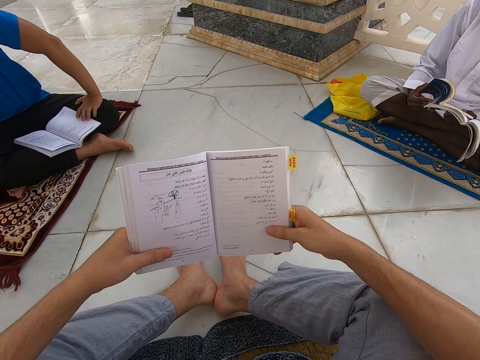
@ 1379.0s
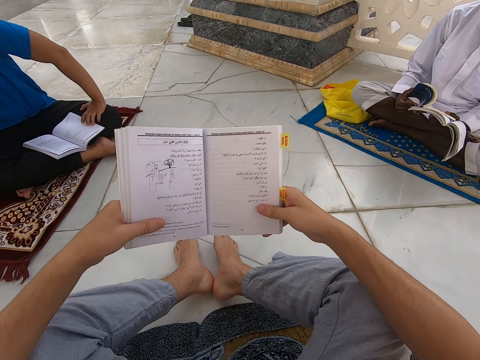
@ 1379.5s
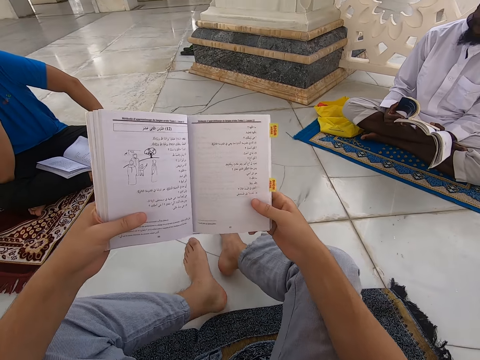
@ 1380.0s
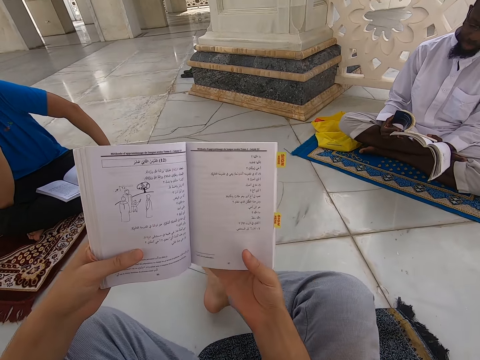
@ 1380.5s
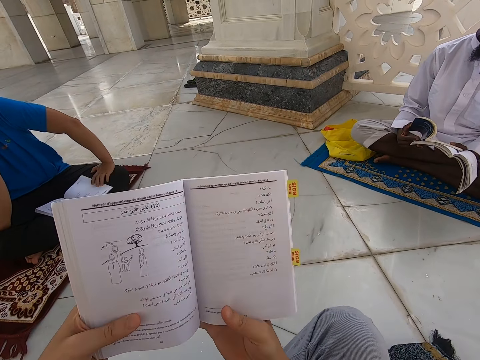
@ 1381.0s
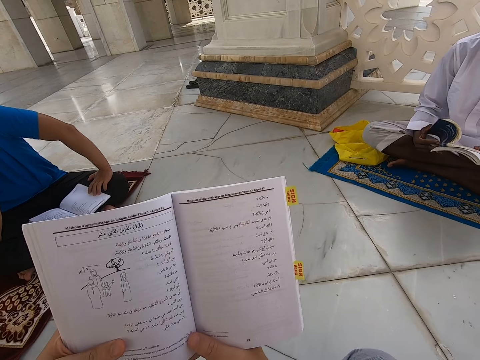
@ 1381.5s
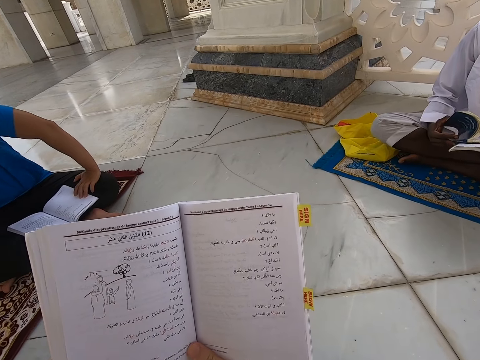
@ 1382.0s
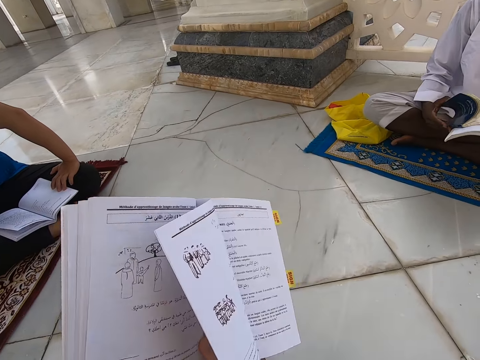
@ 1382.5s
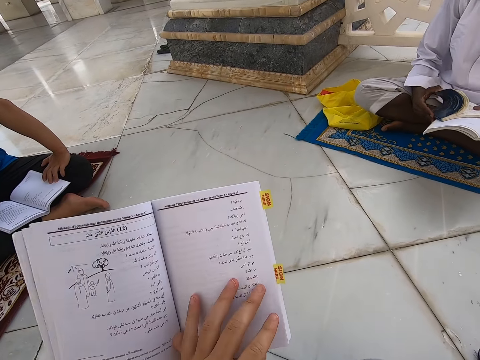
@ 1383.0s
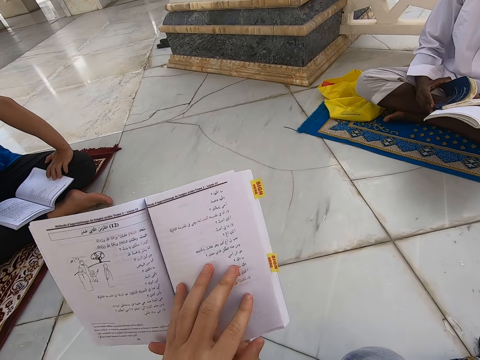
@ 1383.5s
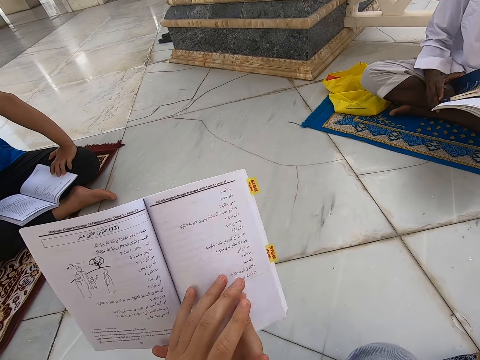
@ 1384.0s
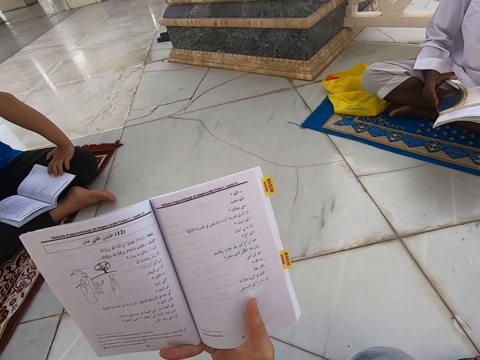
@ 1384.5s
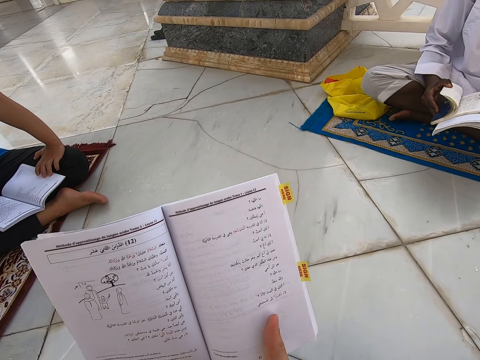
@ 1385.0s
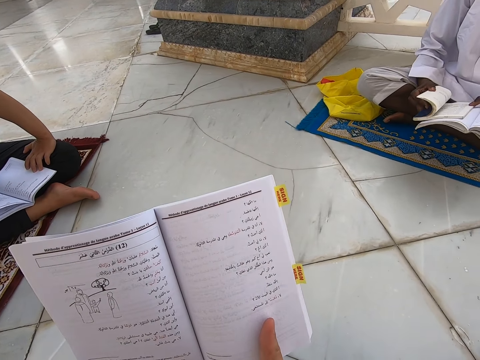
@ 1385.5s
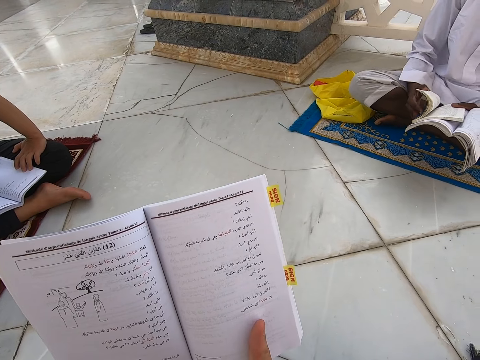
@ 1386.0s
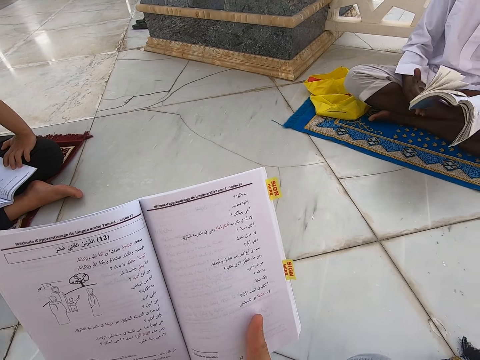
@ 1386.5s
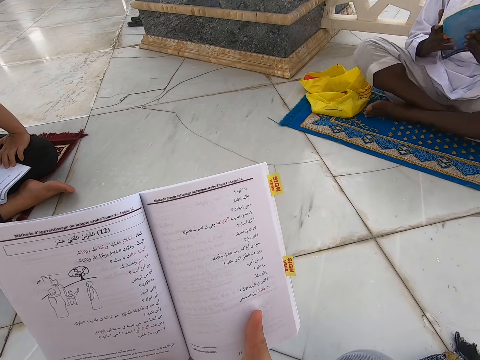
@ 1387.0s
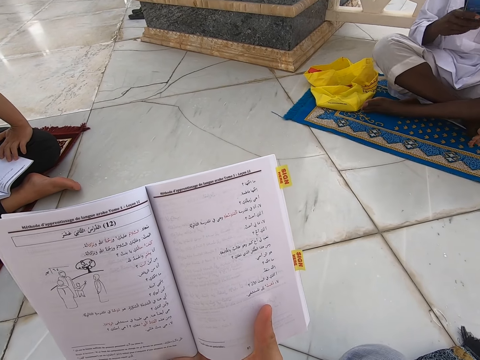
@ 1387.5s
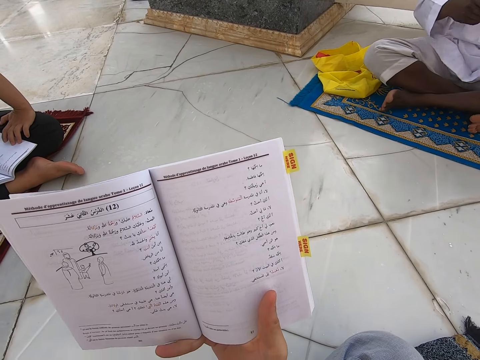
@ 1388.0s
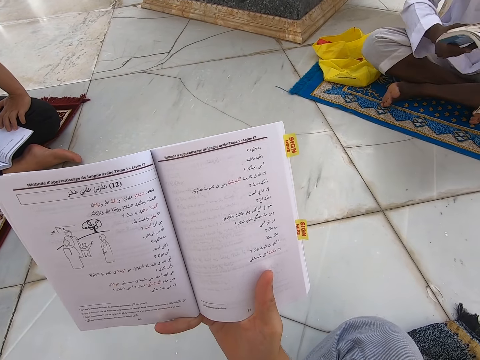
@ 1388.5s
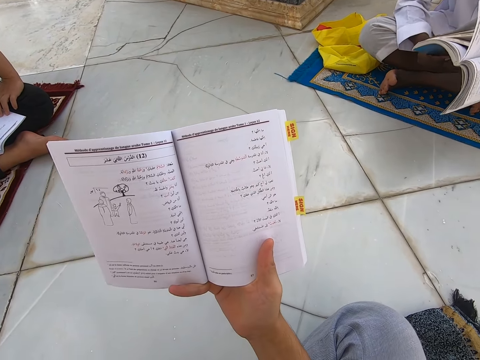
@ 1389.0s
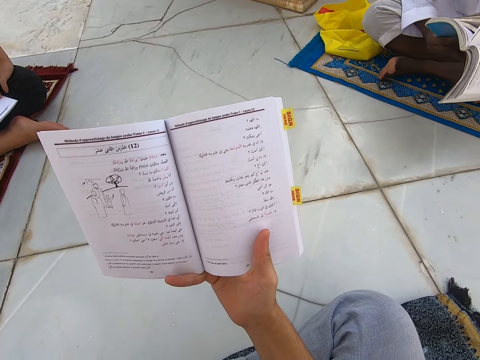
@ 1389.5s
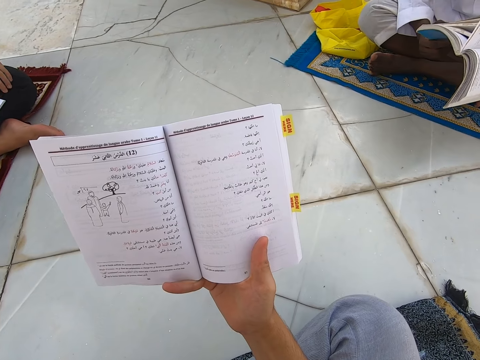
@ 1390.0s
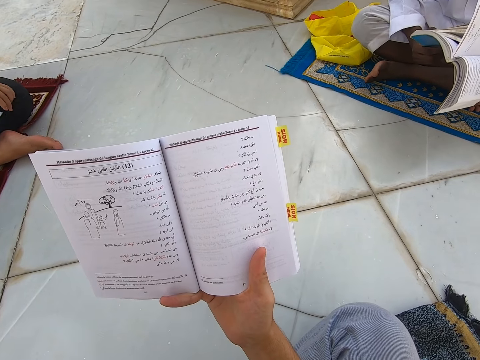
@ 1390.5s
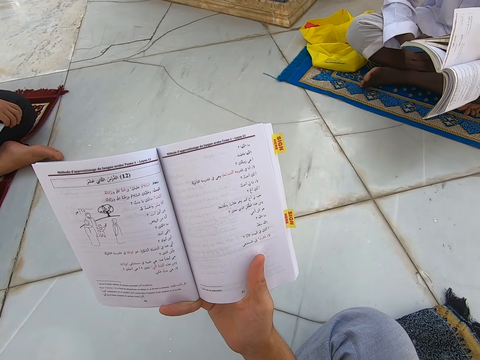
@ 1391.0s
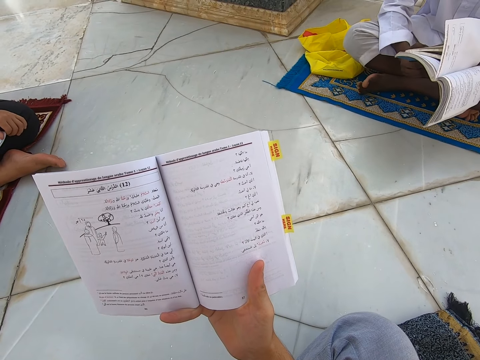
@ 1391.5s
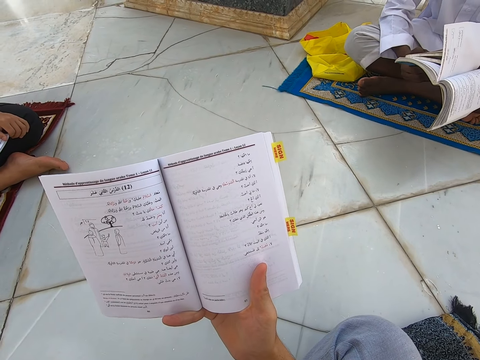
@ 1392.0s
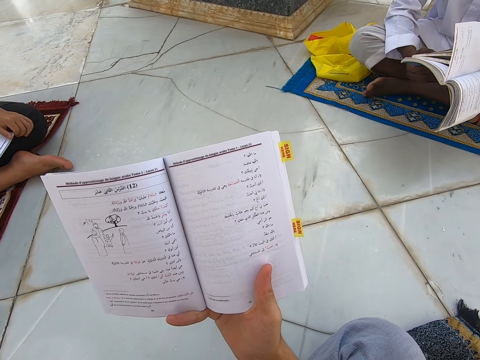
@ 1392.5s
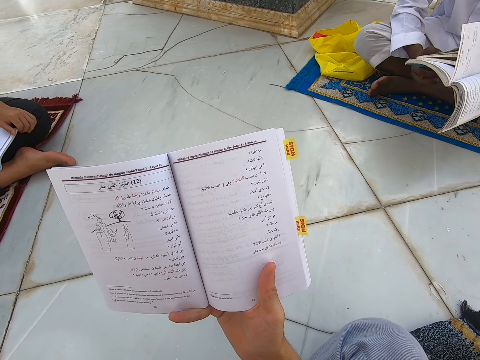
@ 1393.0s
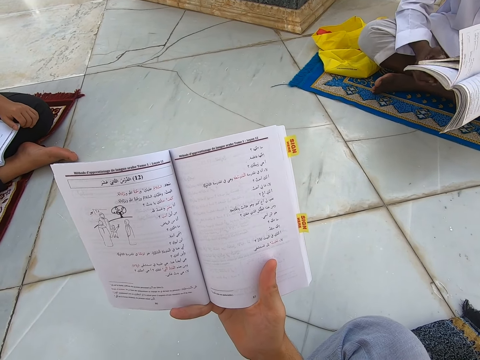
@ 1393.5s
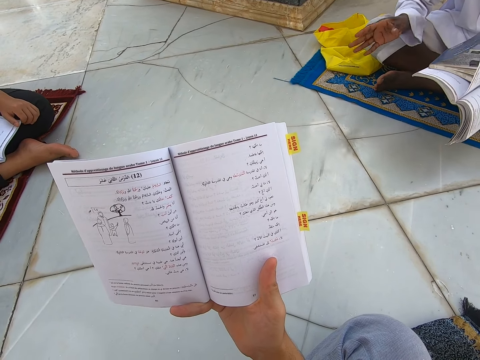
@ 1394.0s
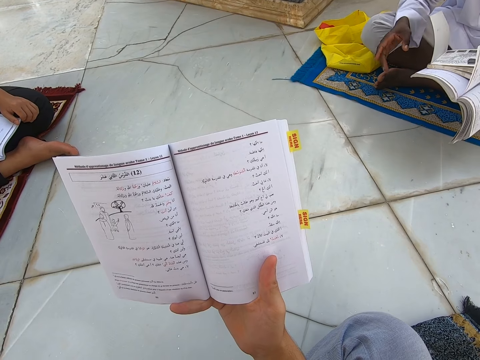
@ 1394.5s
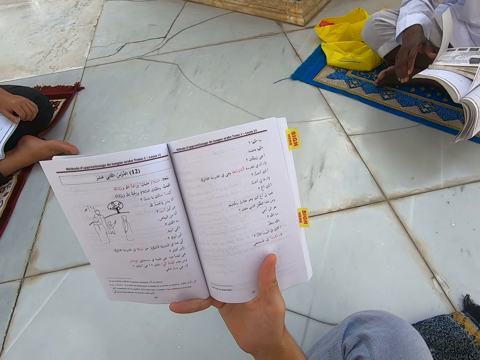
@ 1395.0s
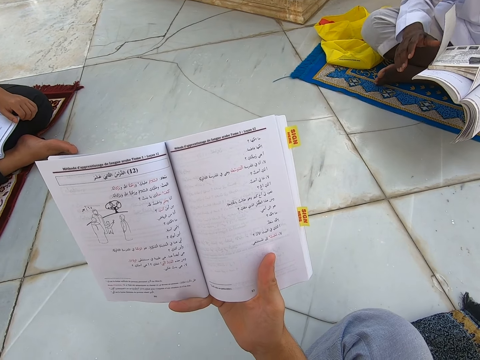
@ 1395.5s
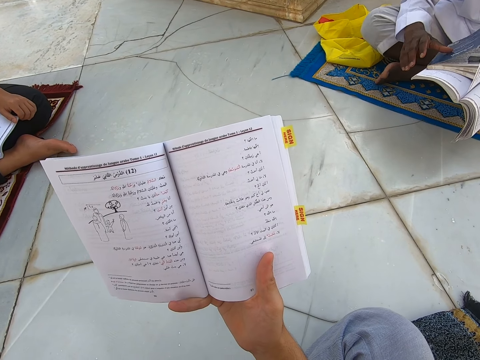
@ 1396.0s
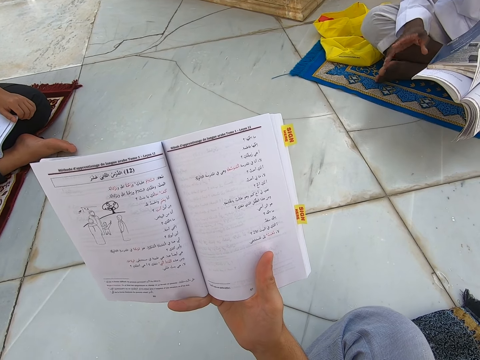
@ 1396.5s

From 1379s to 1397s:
The camera wearer folds the legs. They open a book page. They raise the left hand towards something. They read the book. They touch the face.

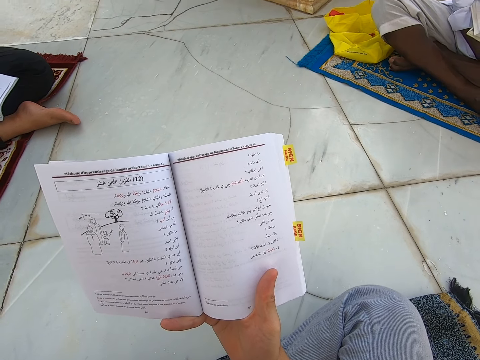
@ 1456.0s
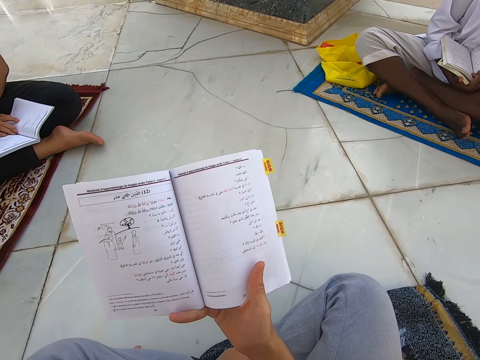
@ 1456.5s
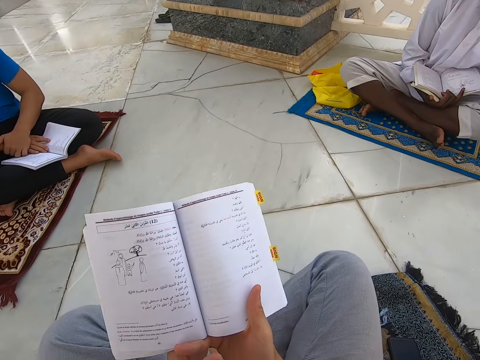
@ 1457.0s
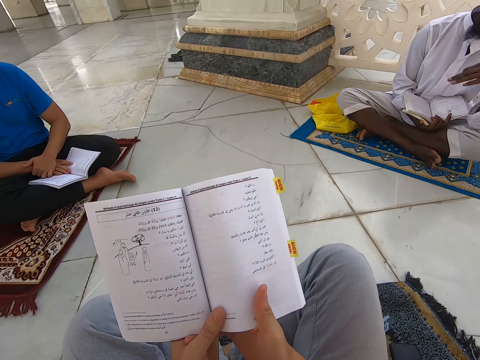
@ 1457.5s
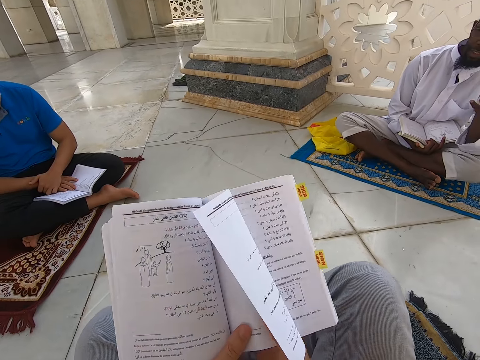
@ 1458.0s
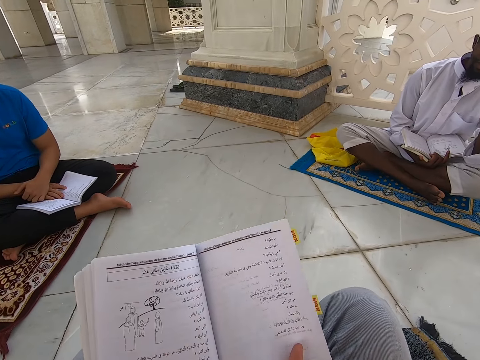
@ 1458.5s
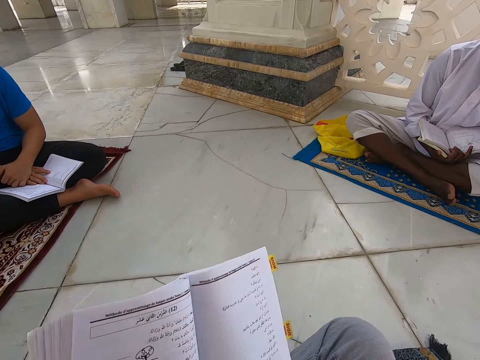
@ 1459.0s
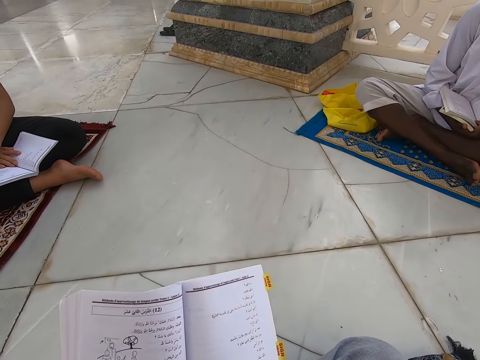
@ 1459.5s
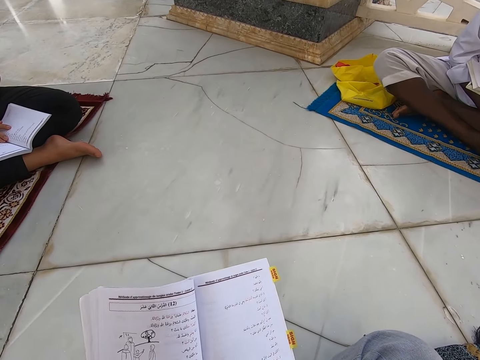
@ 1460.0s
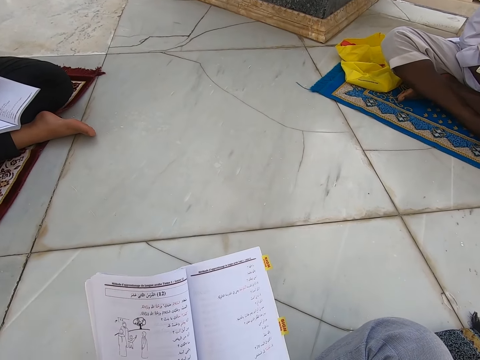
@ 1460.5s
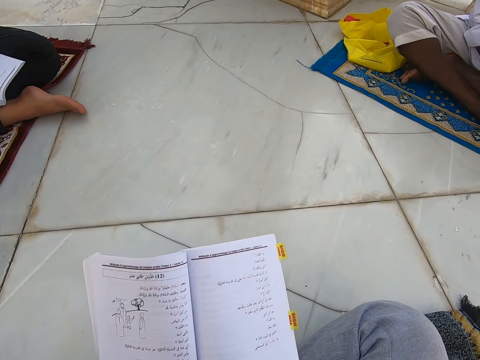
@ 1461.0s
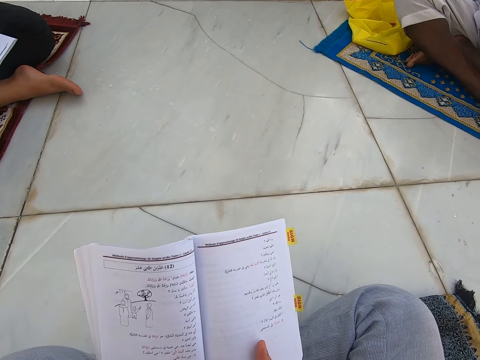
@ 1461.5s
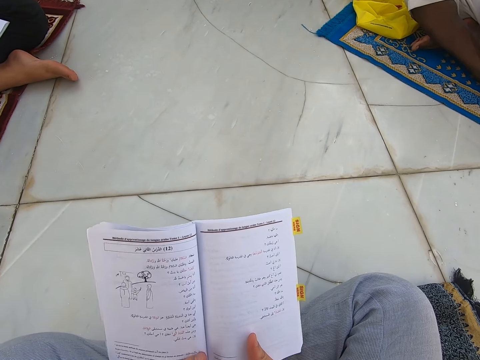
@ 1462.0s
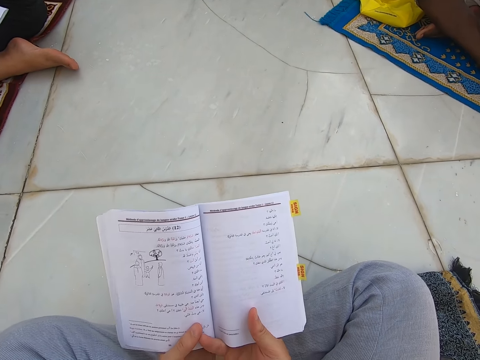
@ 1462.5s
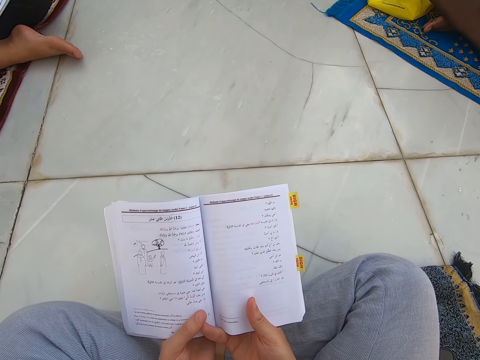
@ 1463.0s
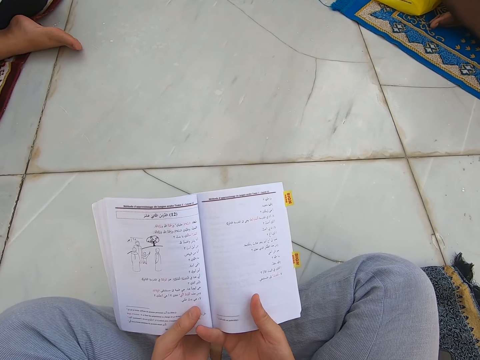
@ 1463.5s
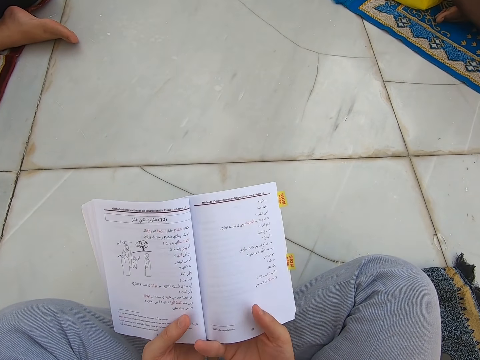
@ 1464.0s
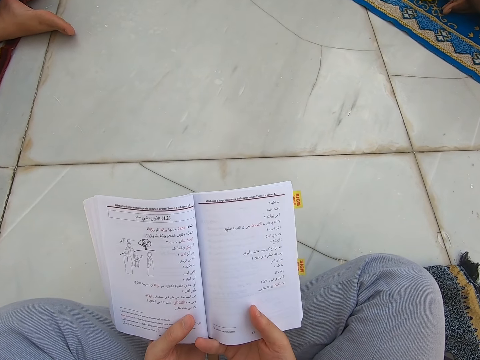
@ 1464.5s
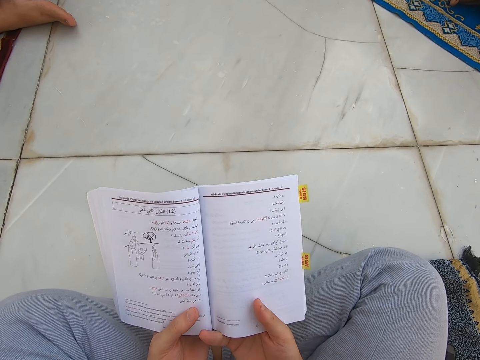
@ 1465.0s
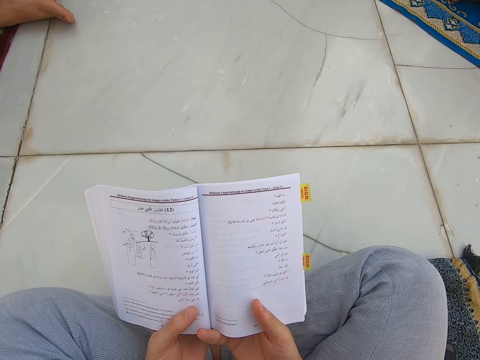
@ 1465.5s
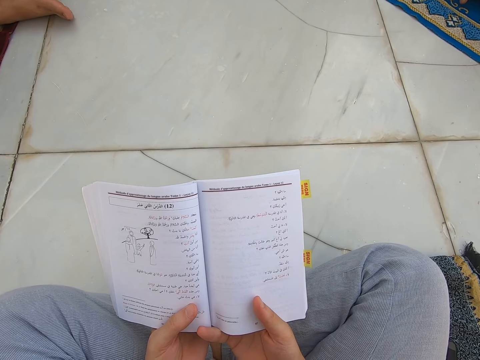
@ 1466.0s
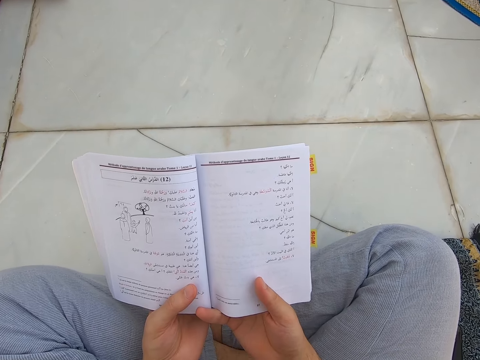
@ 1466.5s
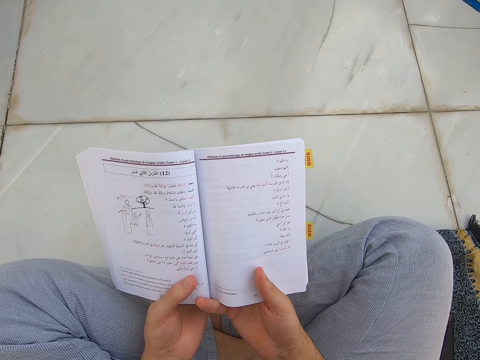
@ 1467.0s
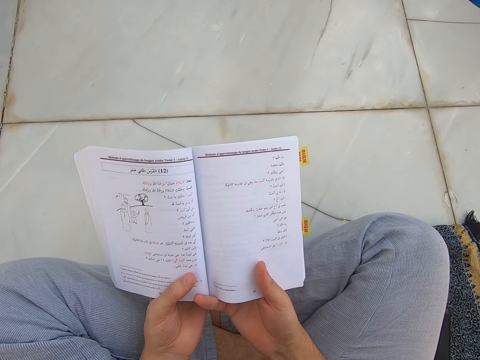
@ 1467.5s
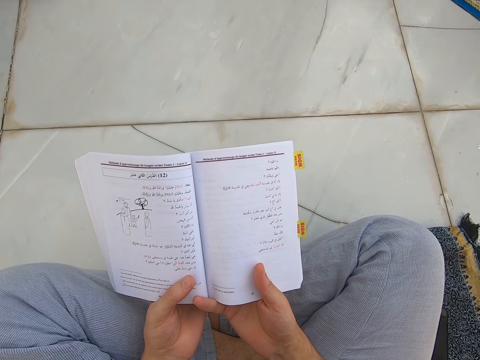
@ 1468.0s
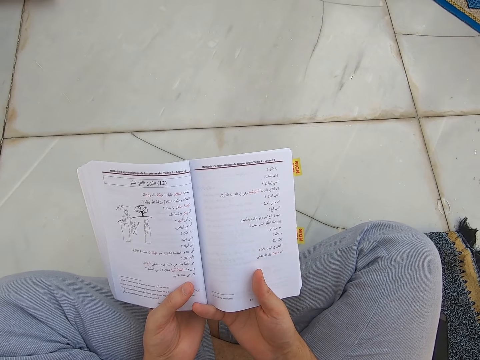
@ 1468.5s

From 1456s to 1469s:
The camera wearer holds the book with both hands. They read the book.
